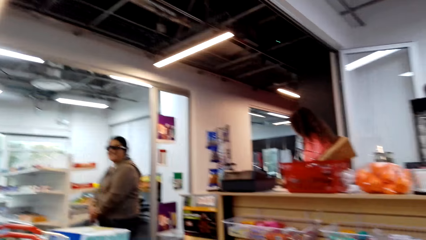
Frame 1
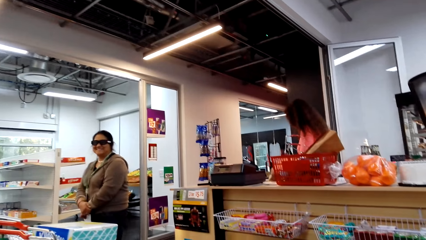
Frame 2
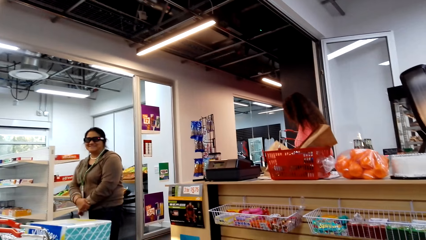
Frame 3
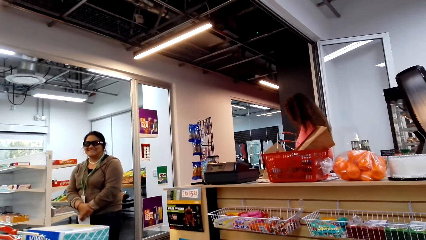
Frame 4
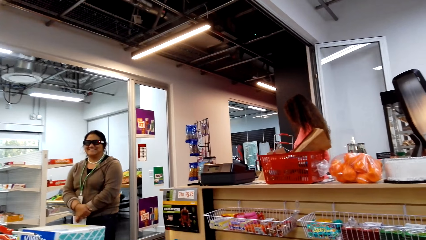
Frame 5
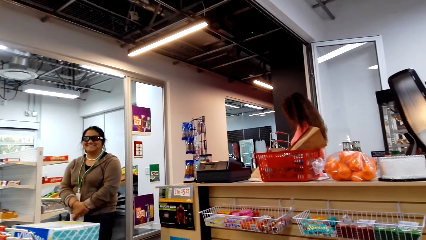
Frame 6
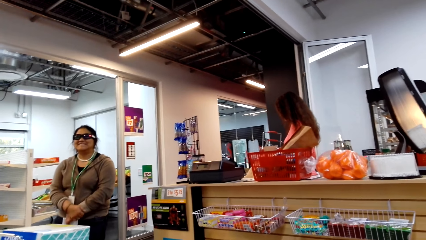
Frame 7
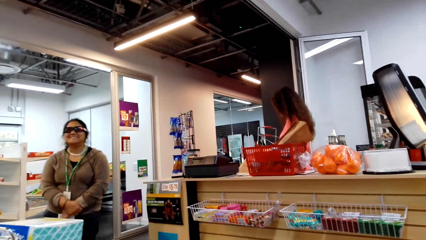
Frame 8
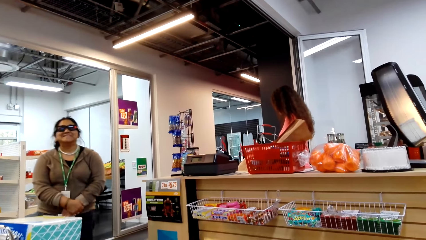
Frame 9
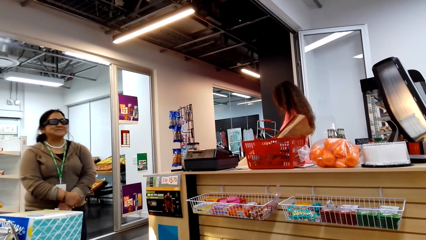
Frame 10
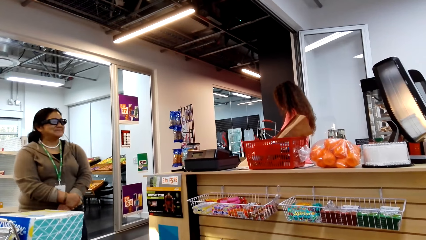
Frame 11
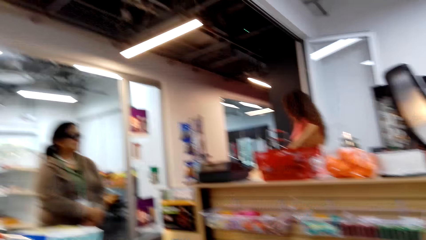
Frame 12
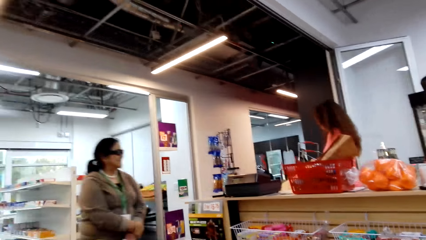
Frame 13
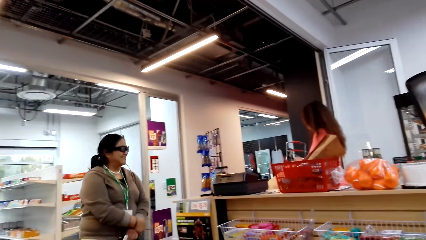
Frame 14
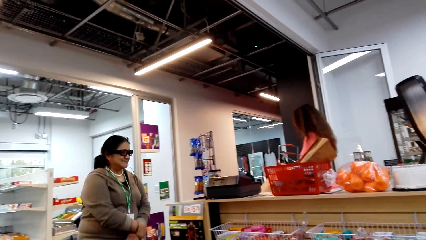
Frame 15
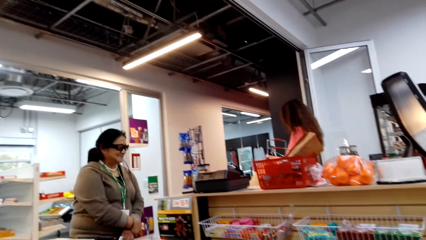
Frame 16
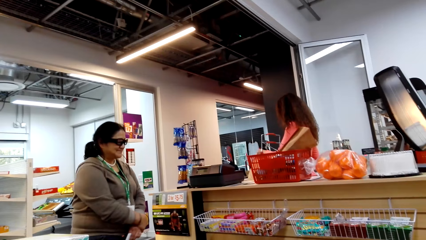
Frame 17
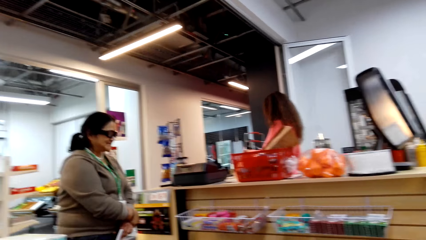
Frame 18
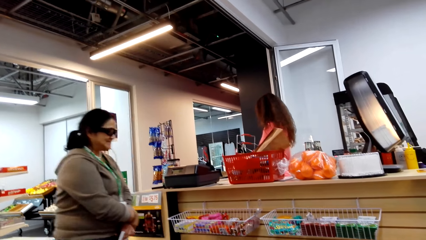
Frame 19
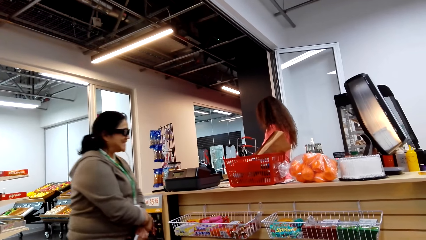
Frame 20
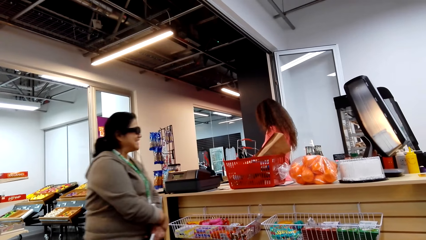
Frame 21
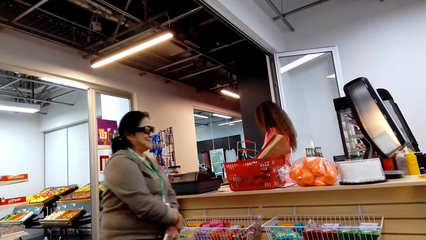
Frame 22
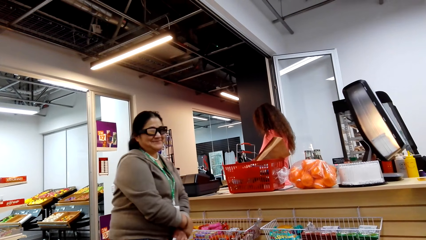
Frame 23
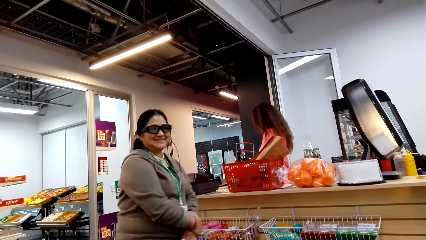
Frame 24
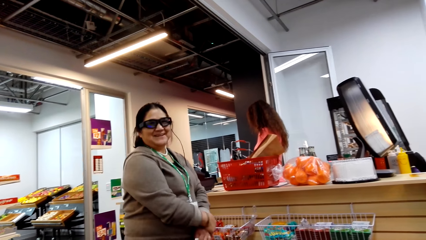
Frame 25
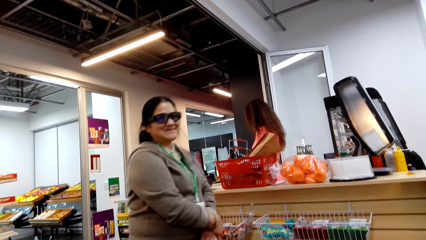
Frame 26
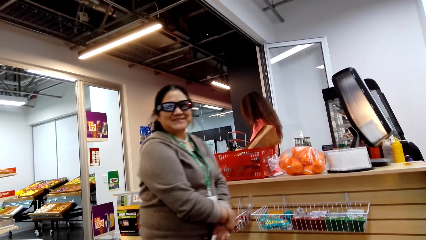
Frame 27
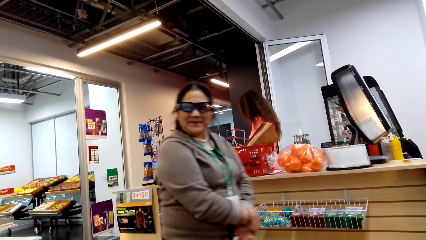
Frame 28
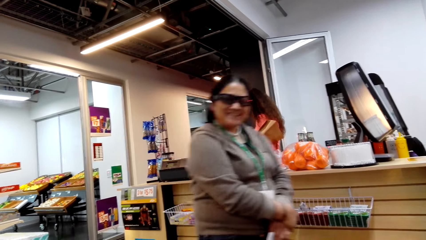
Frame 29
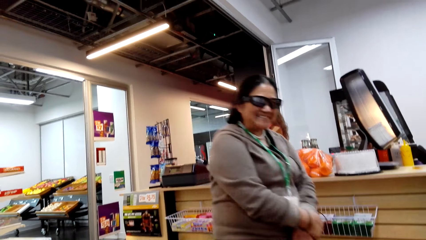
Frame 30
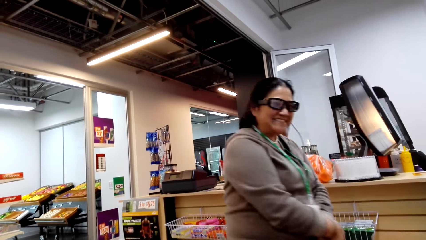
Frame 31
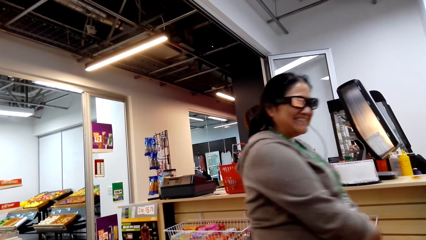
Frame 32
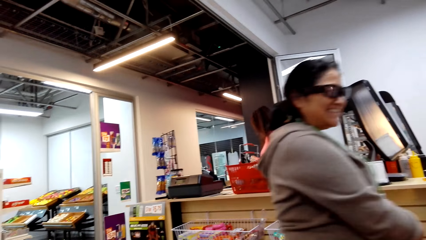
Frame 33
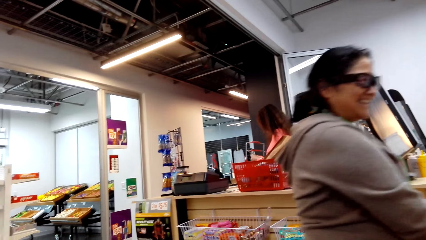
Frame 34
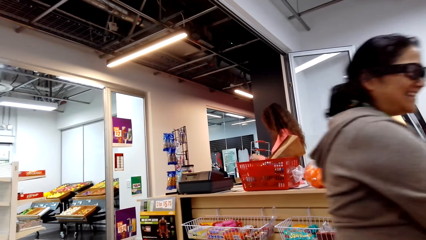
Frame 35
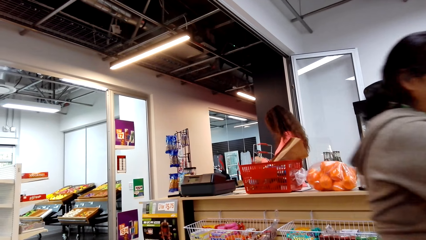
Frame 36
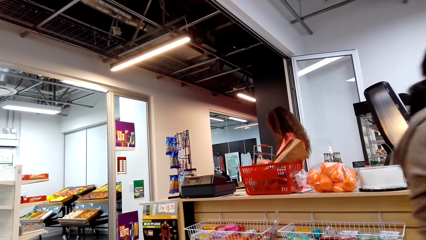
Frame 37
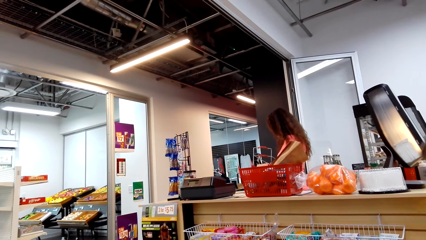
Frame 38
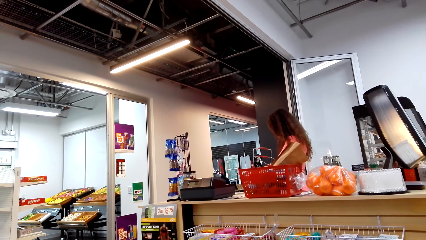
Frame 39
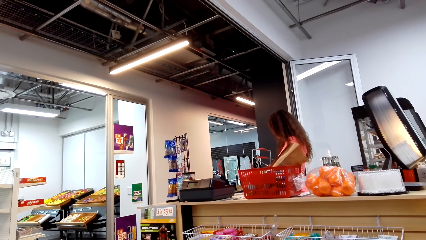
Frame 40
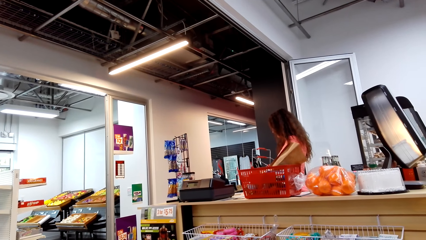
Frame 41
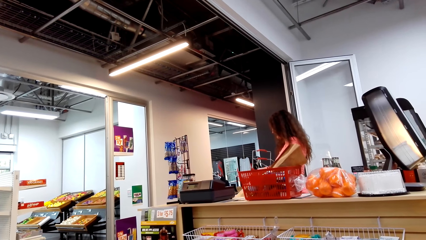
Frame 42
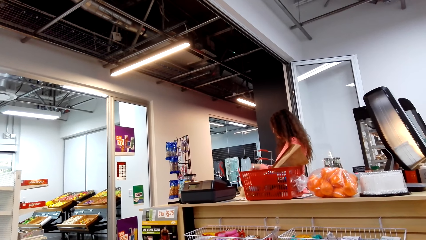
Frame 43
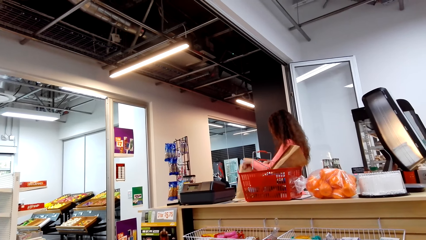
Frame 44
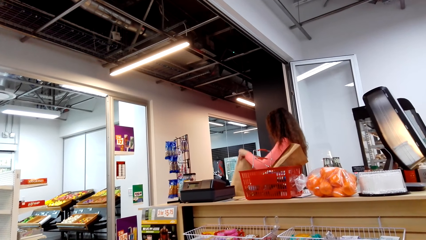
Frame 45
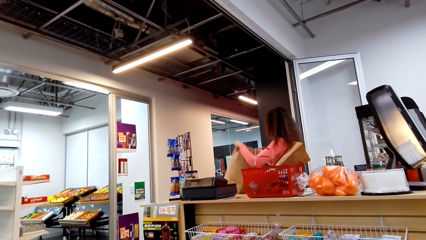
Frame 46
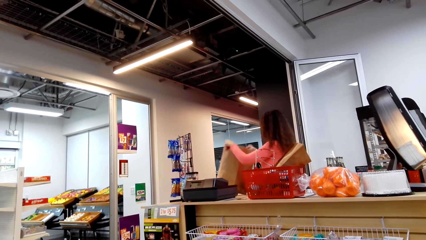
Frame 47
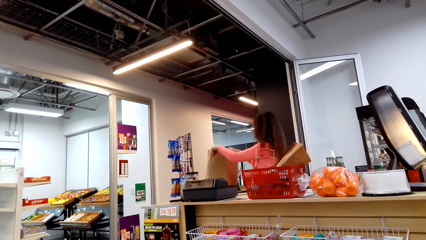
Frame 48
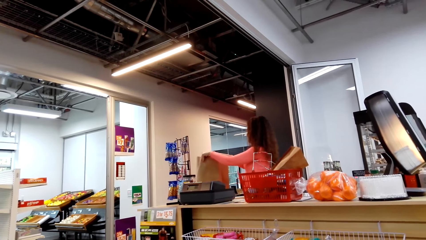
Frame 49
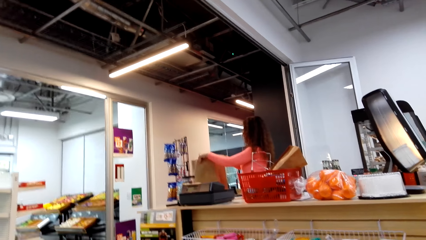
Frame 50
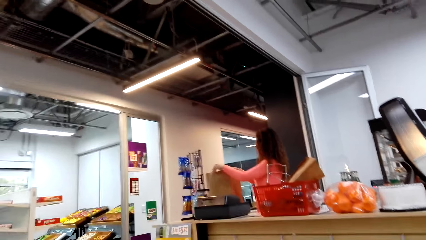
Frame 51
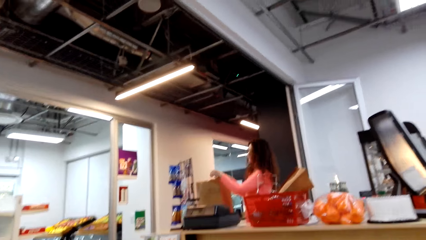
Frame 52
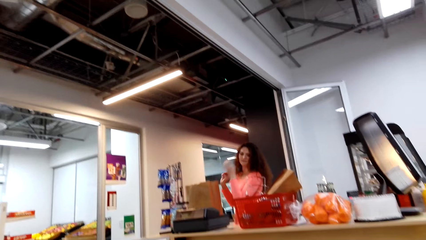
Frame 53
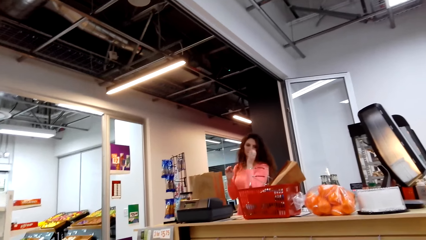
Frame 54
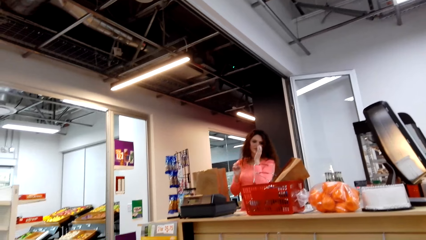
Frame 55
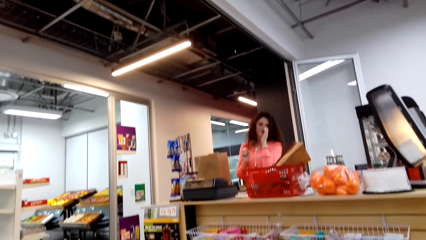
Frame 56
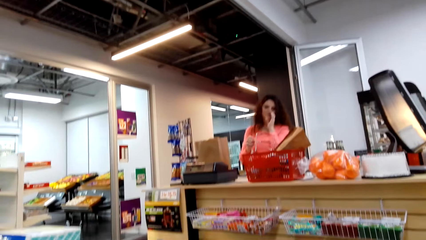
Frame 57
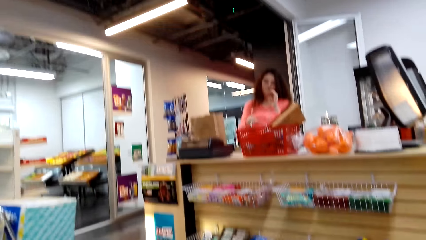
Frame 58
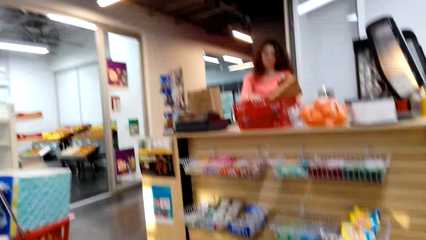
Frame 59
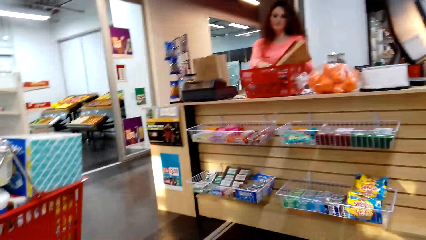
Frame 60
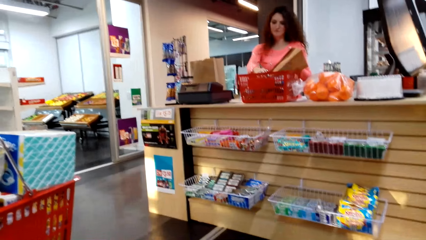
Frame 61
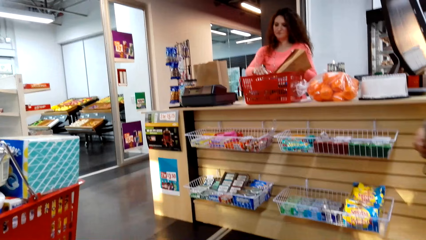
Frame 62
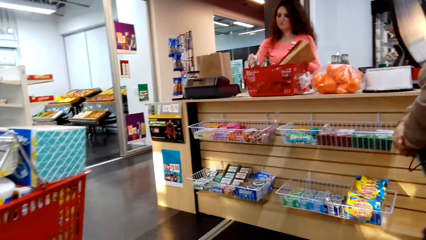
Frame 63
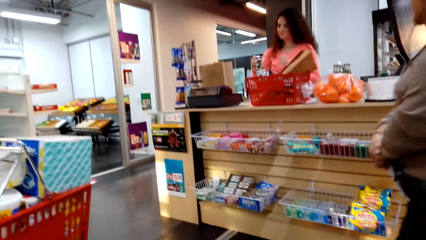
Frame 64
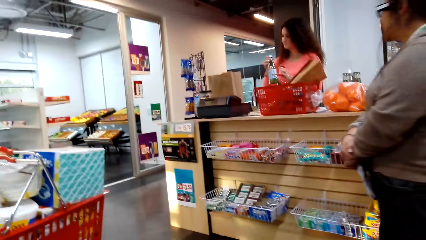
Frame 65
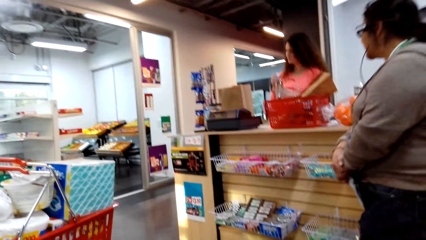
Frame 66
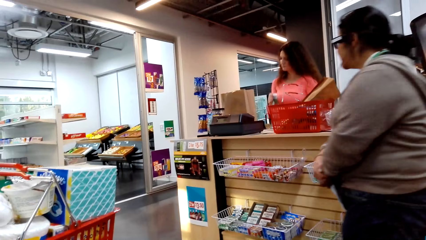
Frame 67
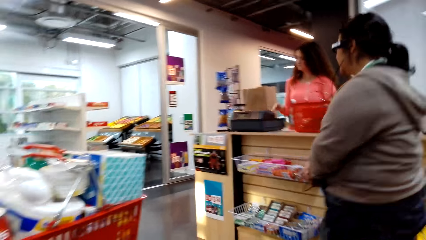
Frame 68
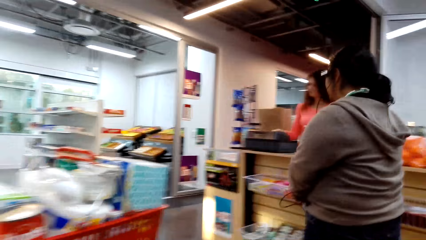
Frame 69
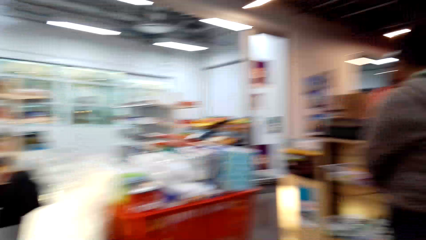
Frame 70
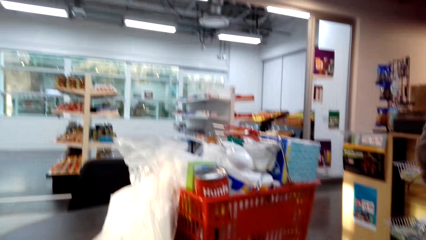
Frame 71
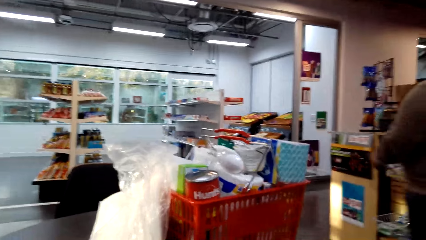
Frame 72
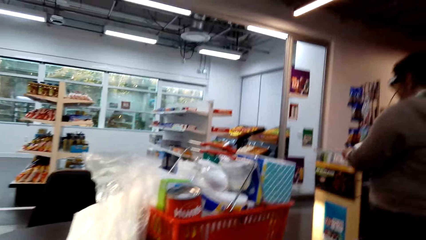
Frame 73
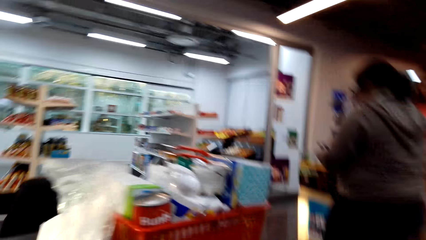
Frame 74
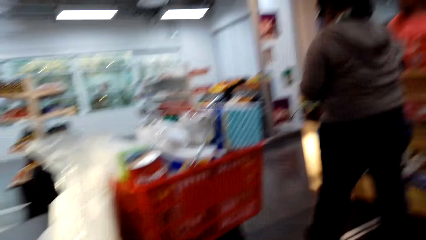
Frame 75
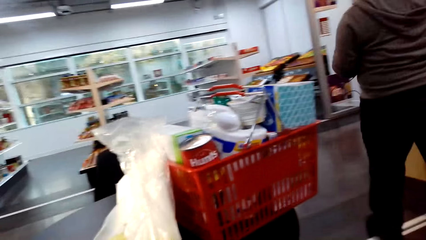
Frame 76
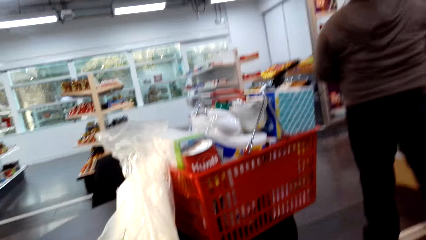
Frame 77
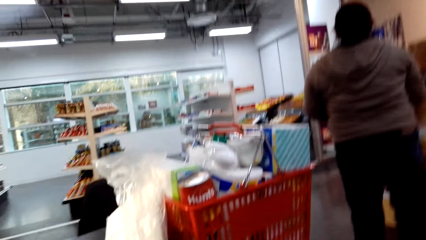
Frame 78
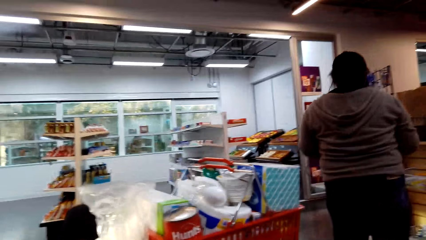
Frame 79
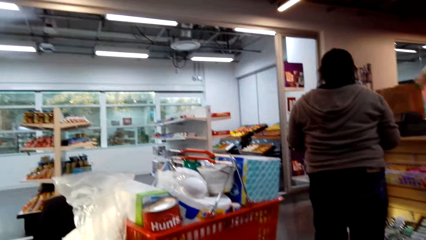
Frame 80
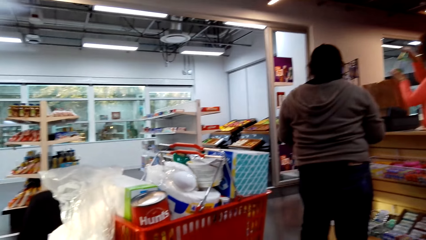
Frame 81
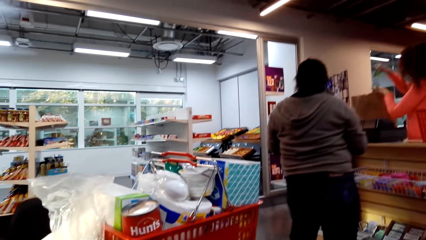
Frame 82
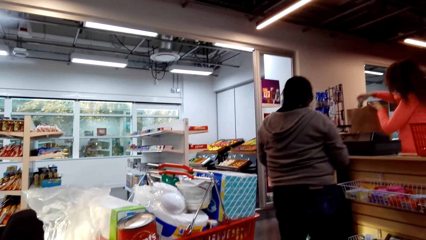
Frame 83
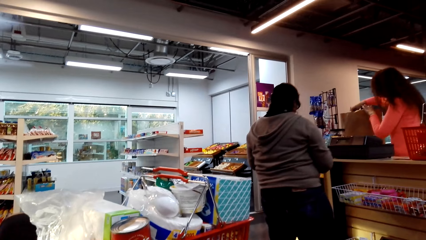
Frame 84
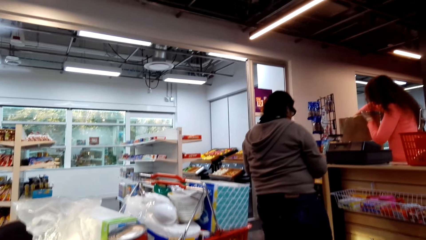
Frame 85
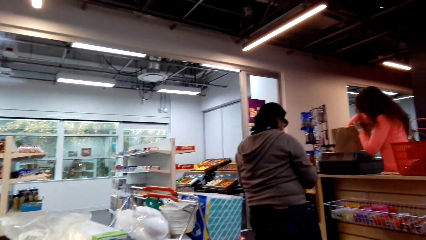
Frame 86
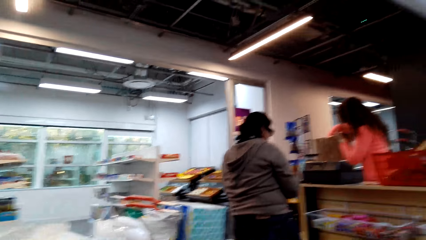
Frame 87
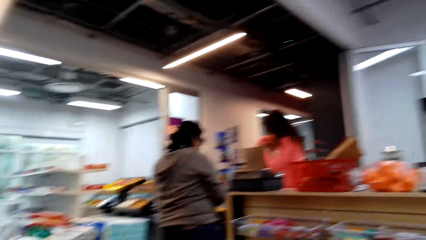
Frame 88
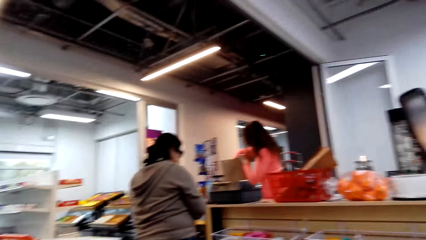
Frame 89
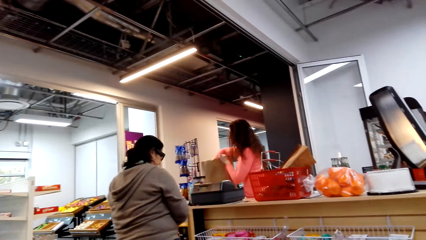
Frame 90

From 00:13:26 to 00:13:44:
The camera wearer interacts with a person.
